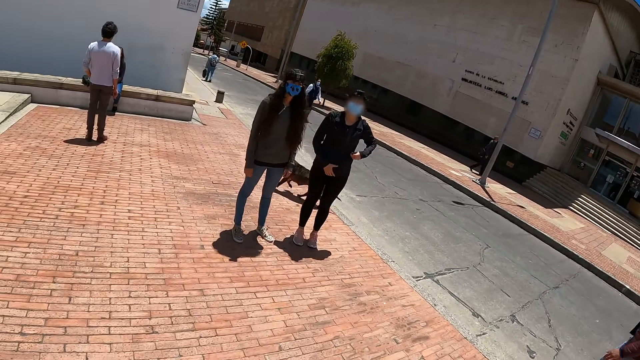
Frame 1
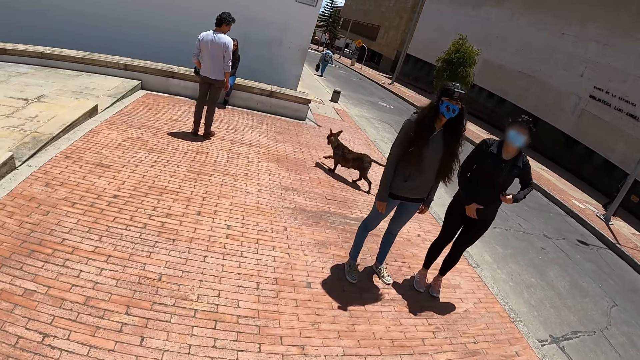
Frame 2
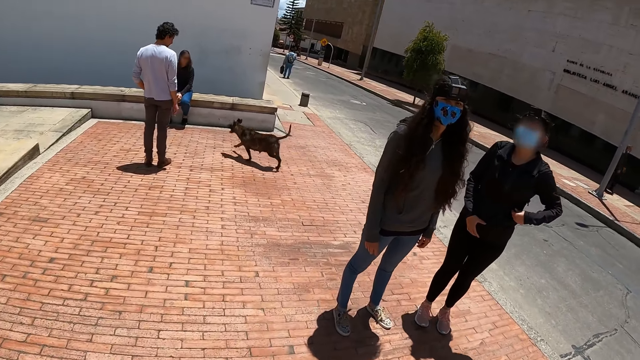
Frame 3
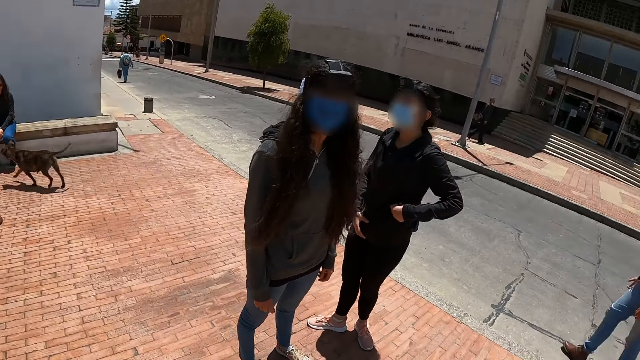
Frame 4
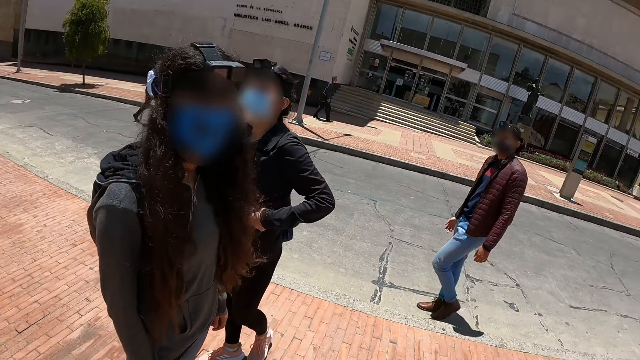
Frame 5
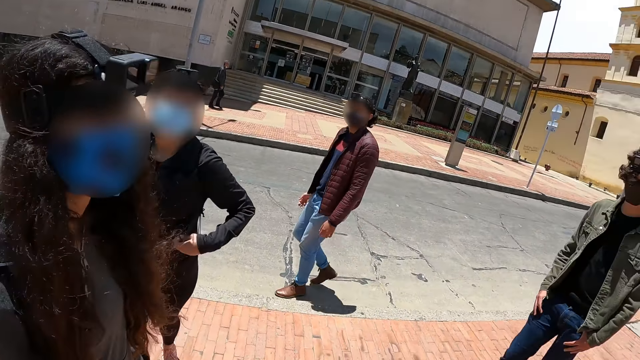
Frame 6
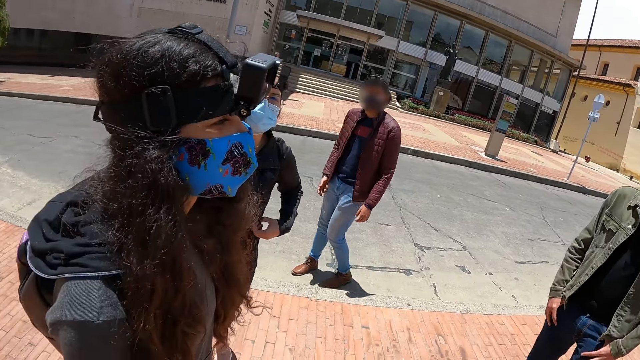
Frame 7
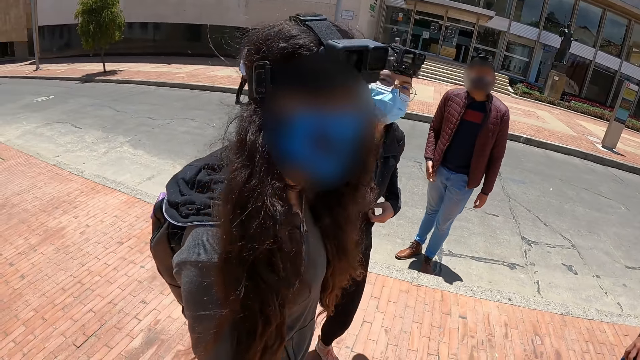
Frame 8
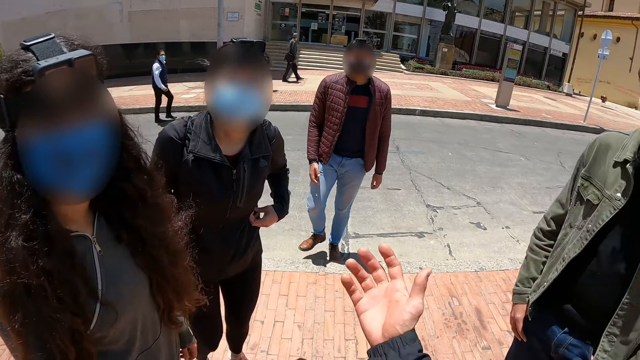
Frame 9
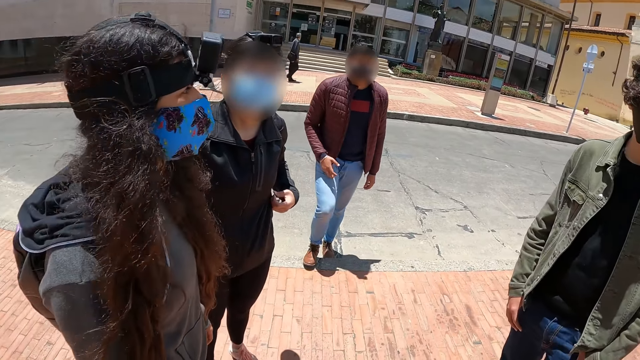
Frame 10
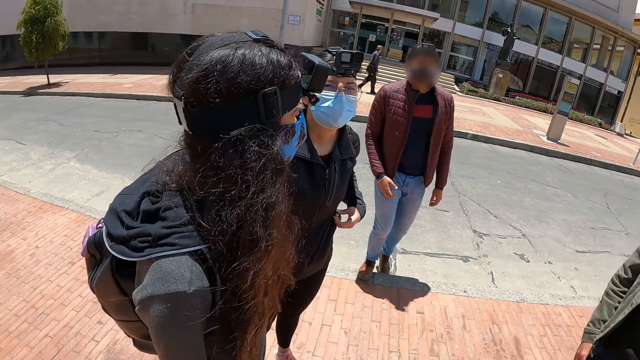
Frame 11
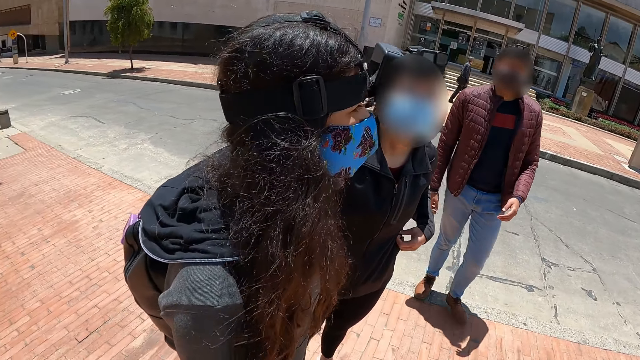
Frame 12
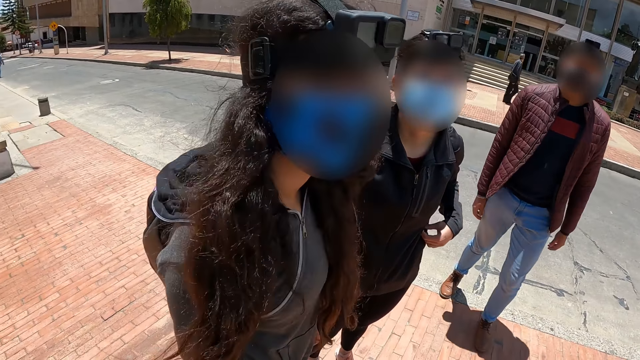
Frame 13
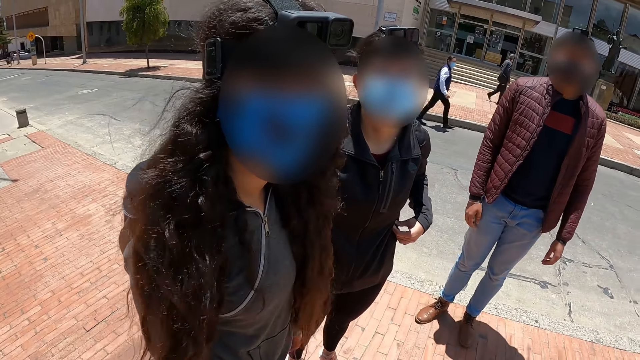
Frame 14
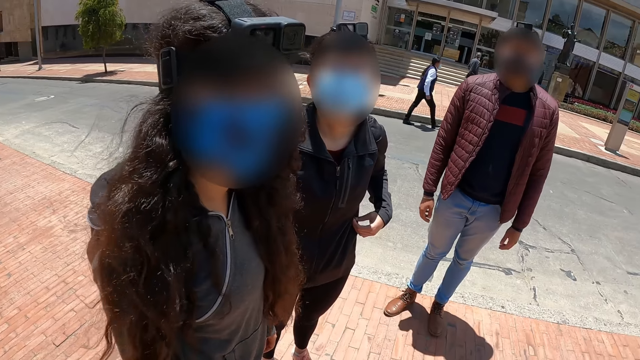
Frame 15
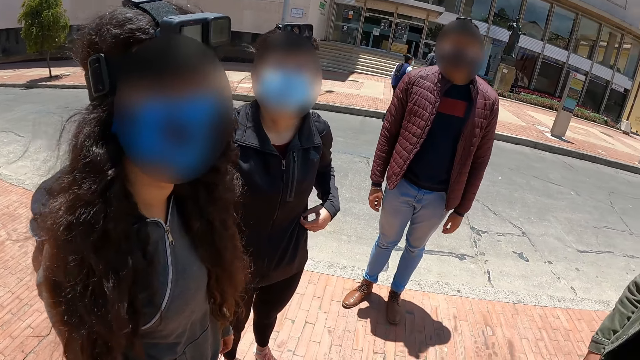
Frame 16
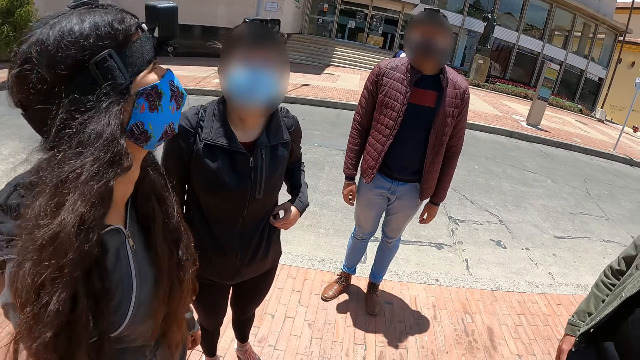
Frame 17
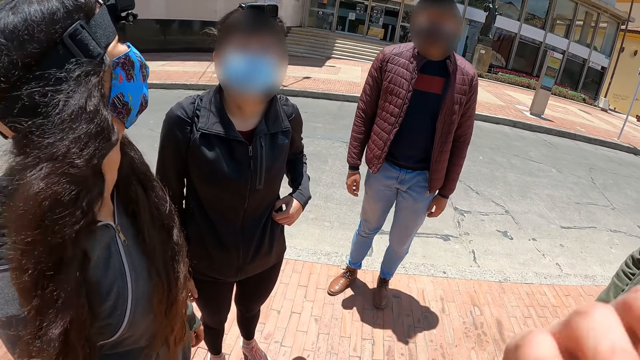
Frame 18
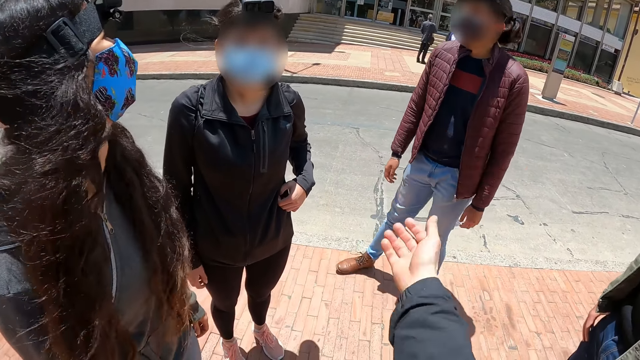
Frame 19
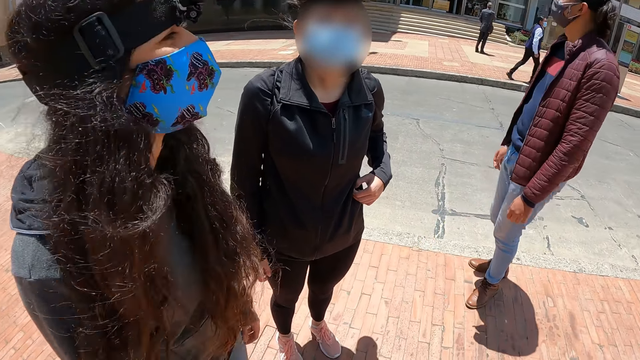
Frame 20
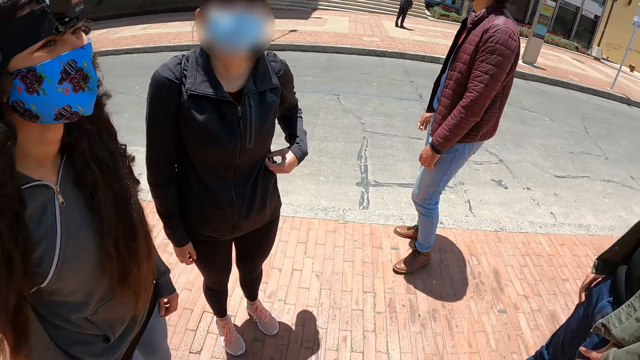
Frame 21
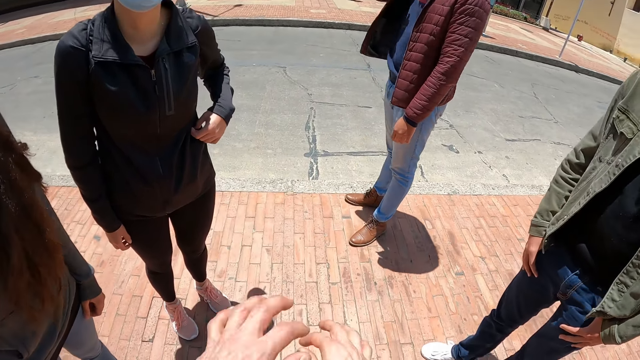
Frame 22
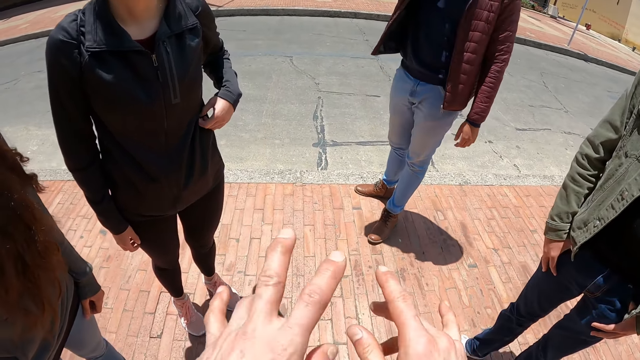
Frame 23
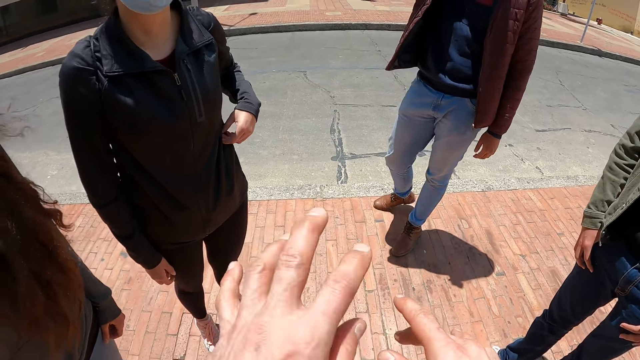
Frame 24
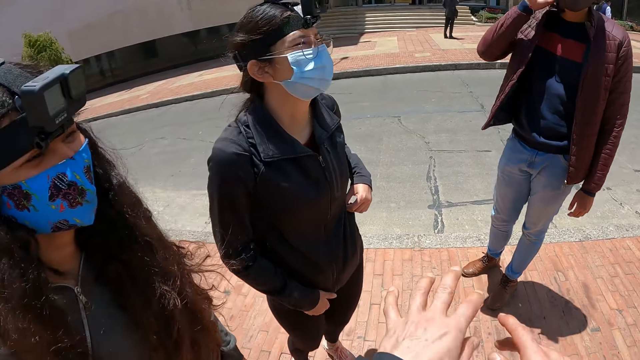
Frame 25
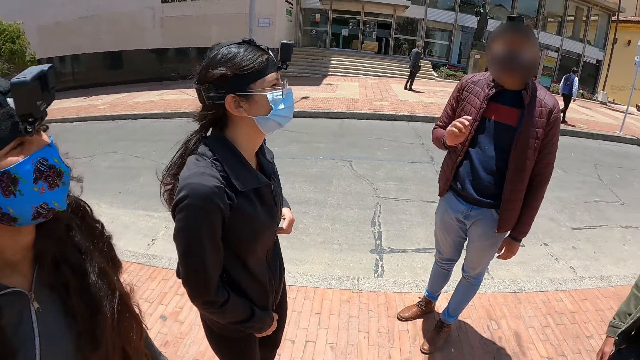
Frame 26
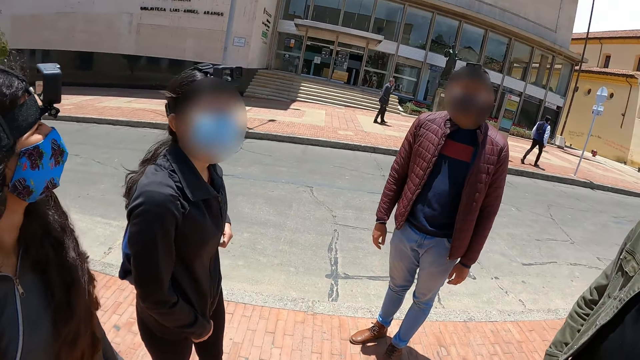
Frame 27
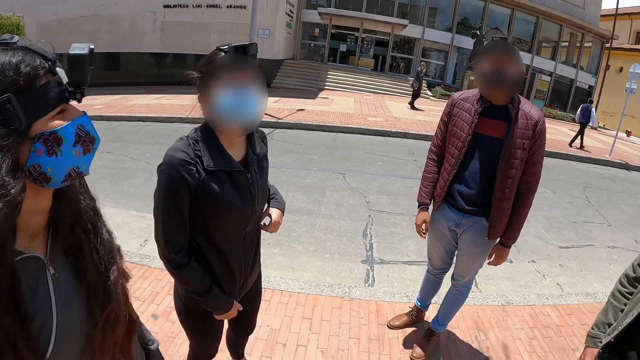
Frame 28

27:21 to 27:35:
The camera wearer stands near people. They talk with the people. A lady talks with the camera wearer. The camera wearer talks with the people.

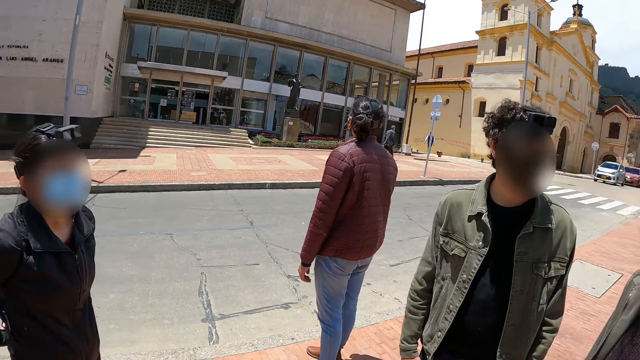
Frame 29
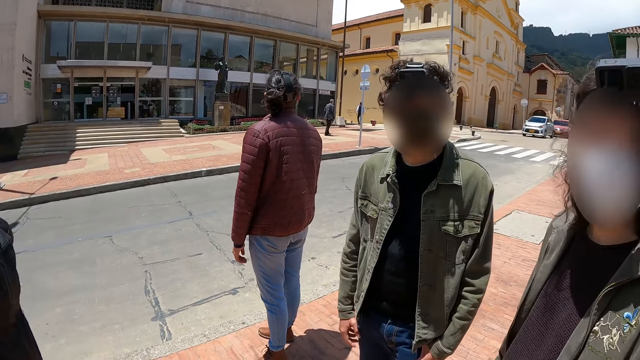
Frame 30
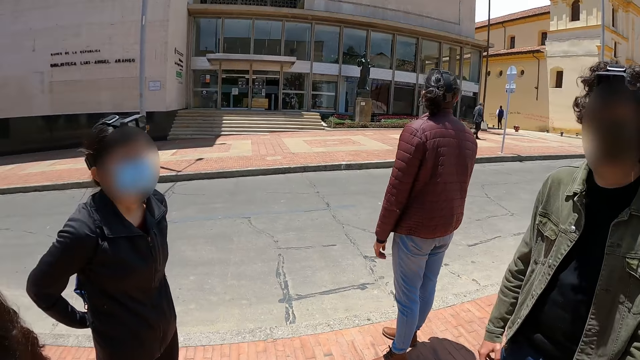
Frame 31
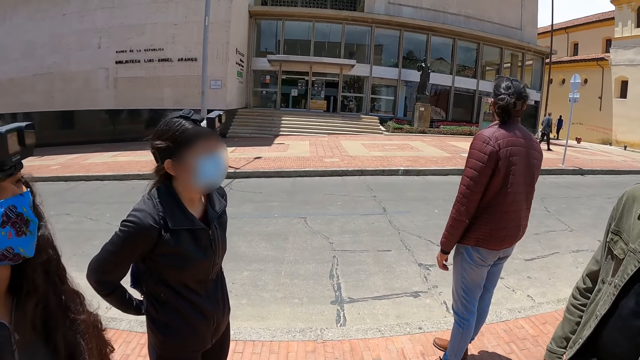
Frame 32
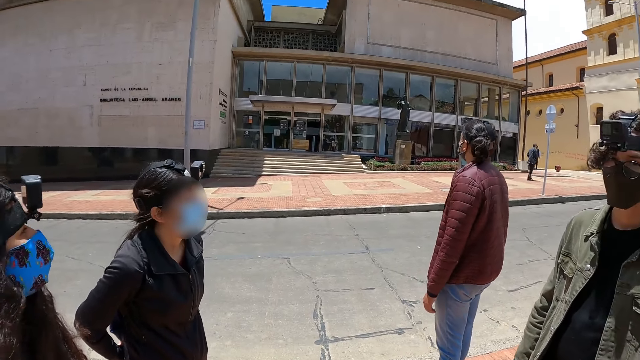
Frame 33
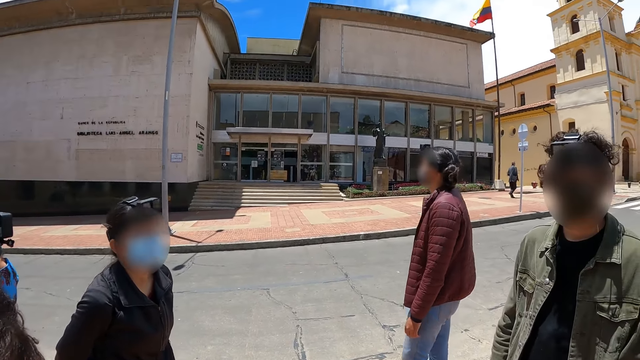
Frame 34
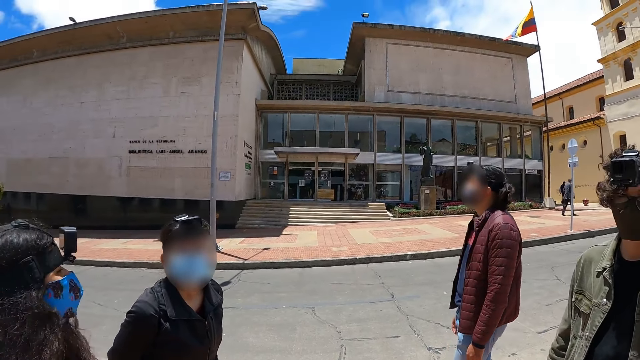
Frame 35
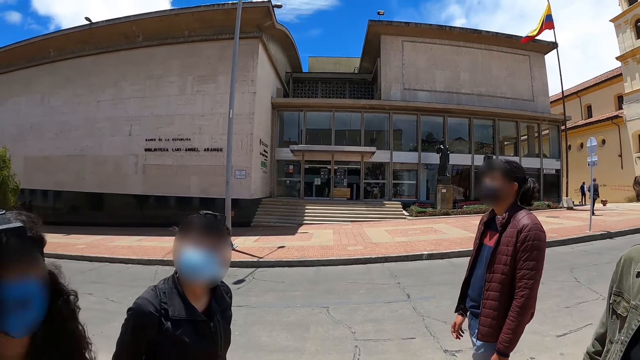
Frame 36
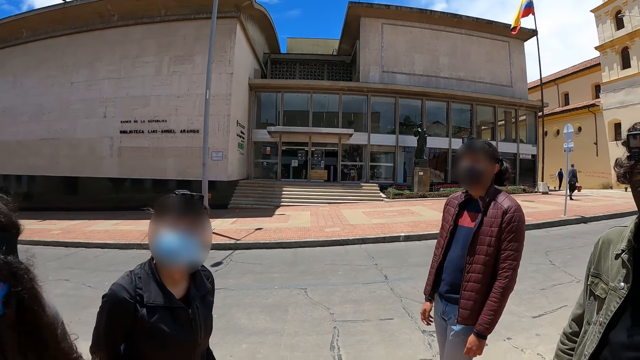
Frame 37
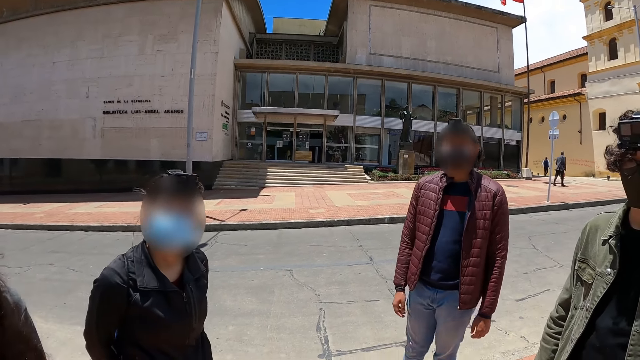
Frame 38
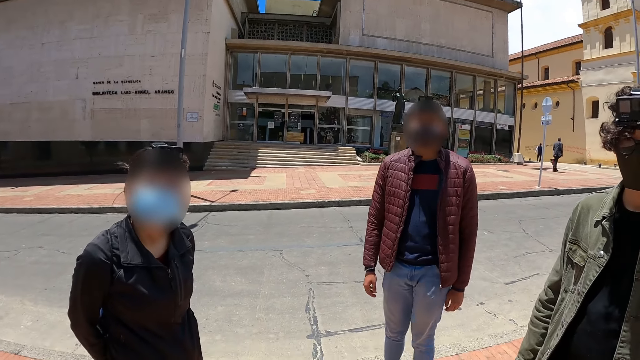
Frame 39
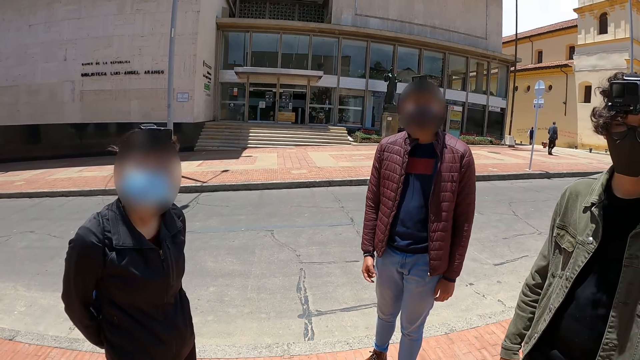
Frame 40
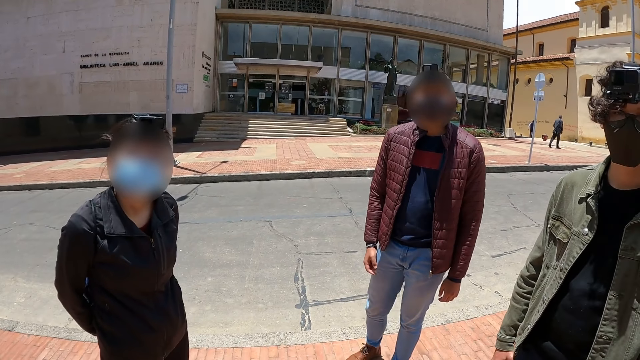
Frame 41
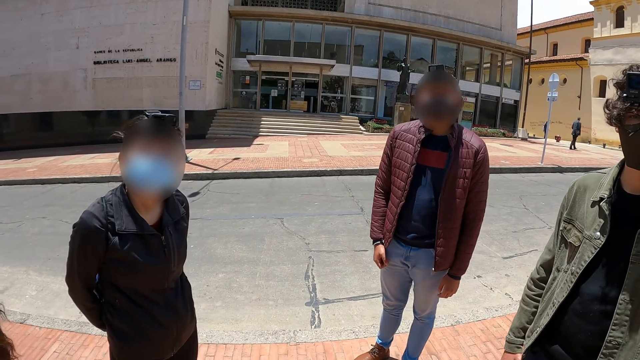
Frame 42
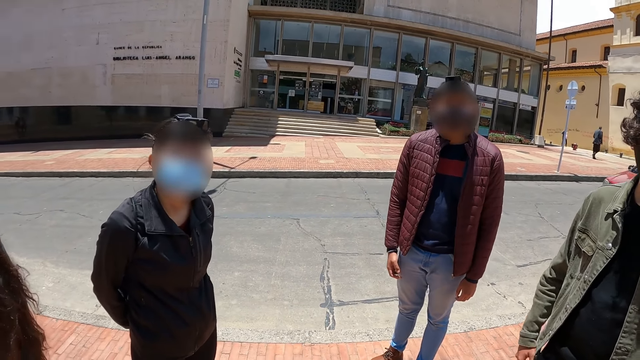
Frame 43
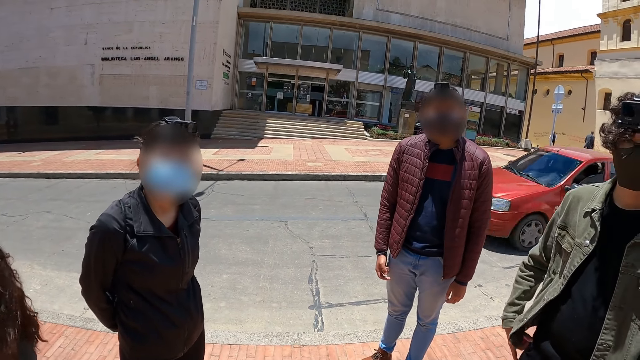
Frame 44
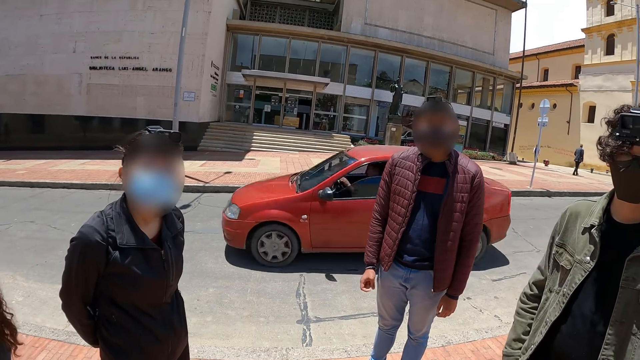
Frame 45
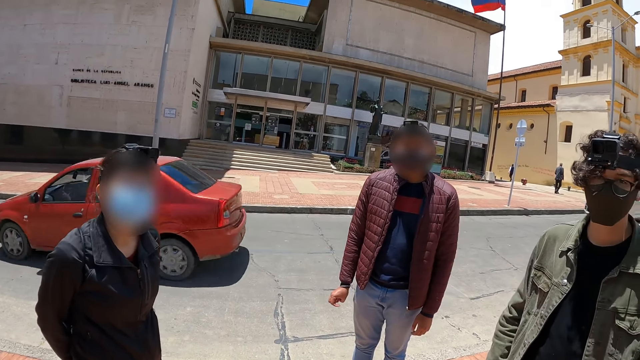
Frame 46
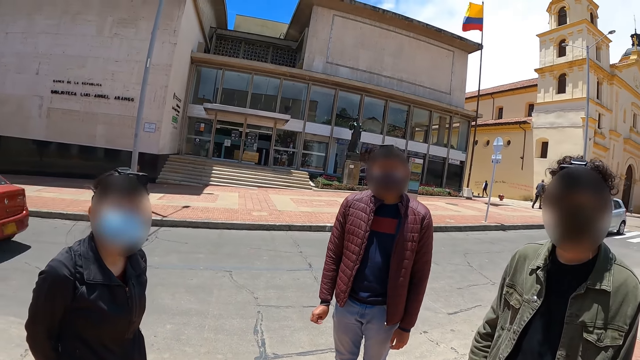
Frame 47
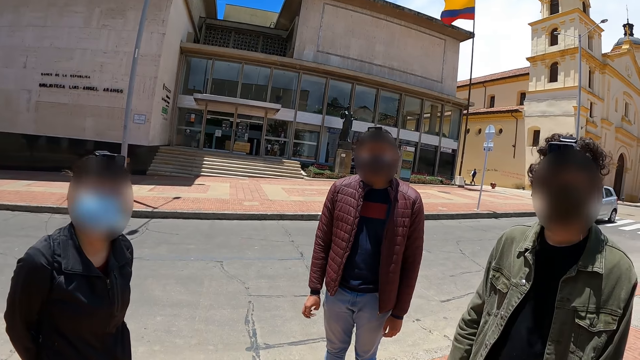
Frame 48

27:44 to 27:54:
The camera wearer looks around. They talk with people.
